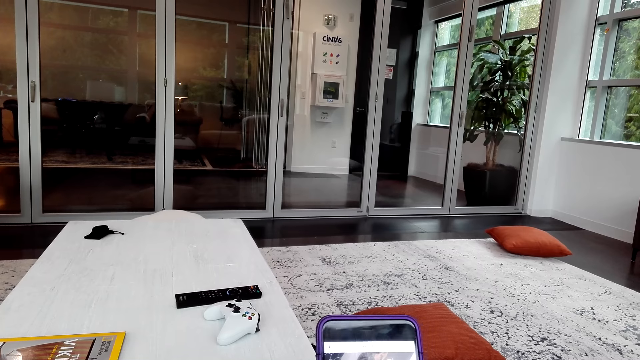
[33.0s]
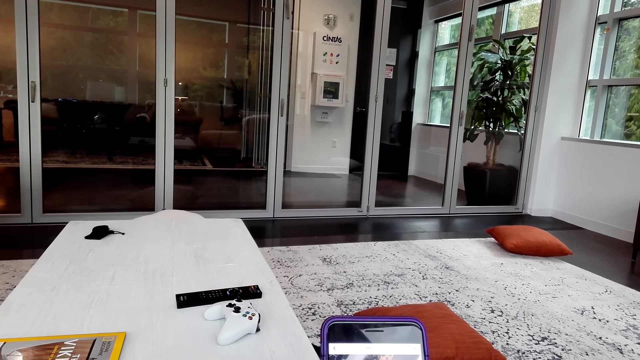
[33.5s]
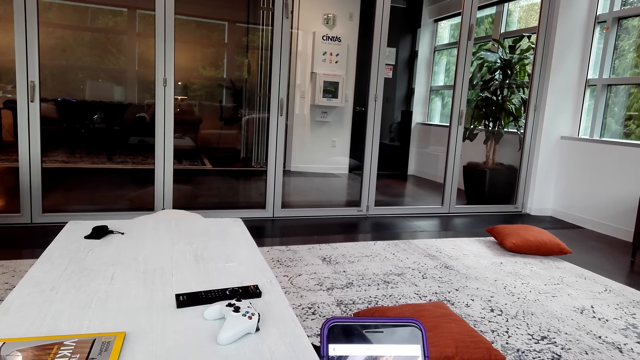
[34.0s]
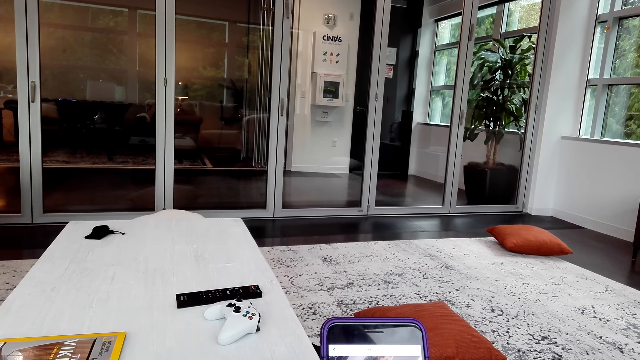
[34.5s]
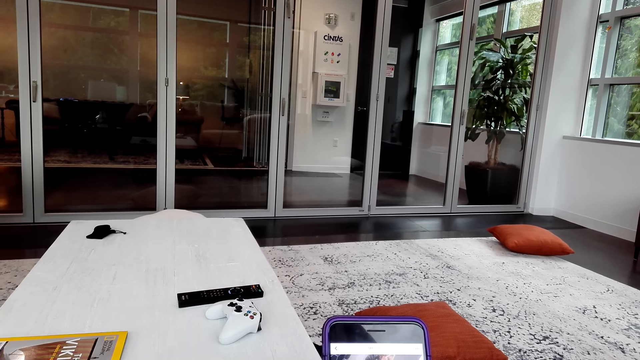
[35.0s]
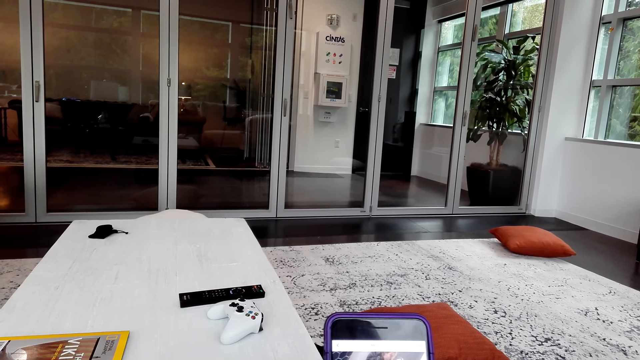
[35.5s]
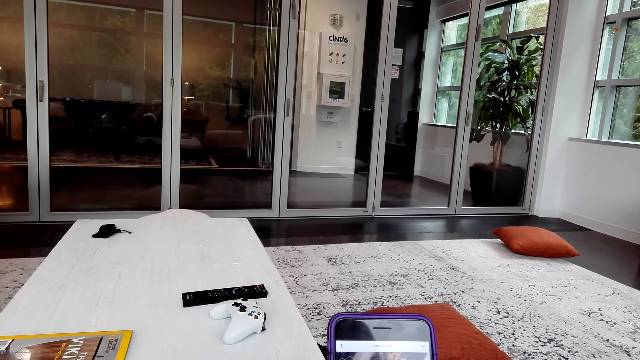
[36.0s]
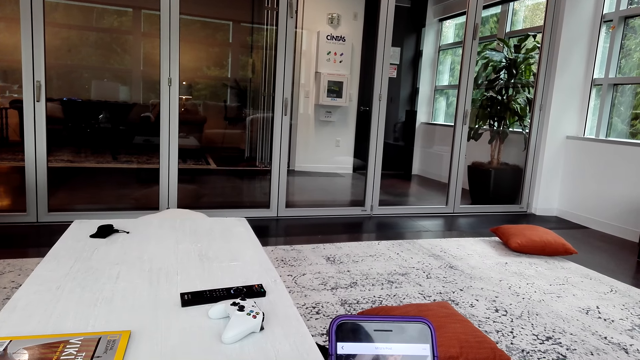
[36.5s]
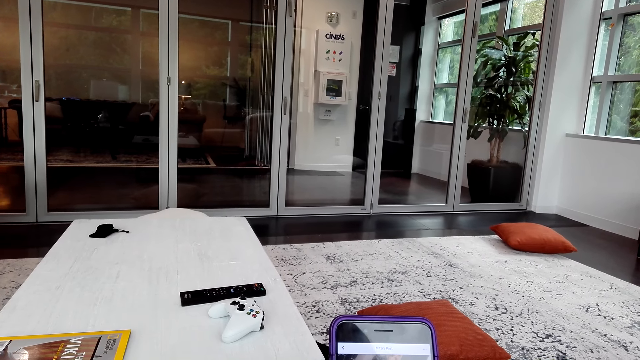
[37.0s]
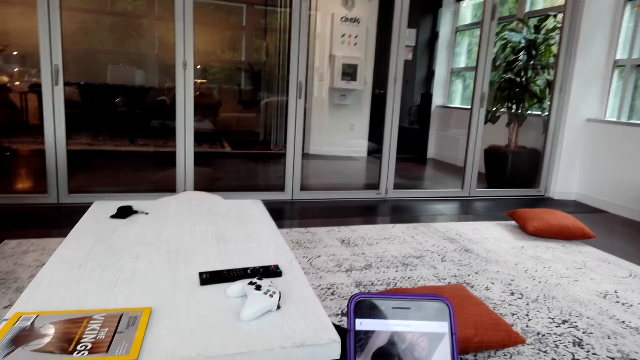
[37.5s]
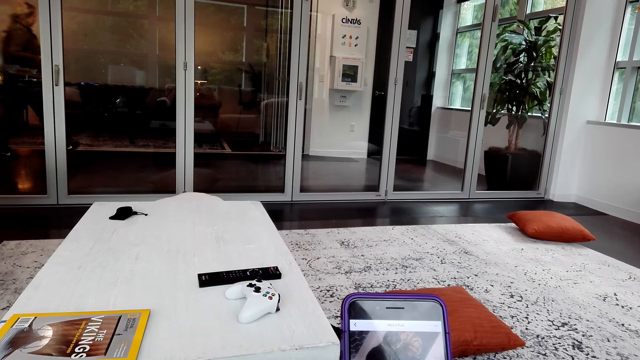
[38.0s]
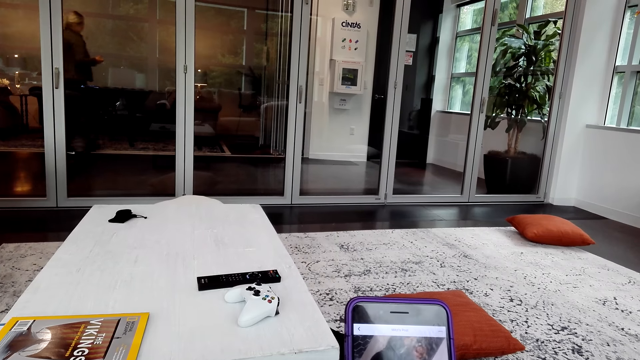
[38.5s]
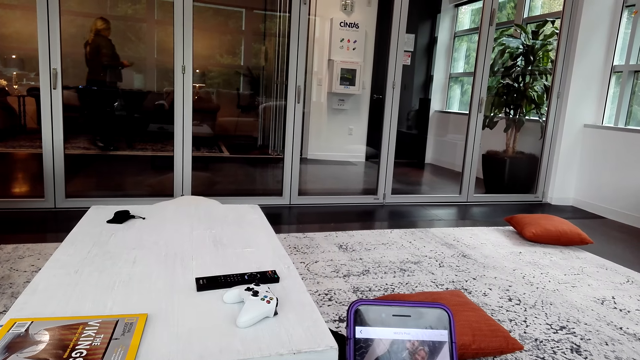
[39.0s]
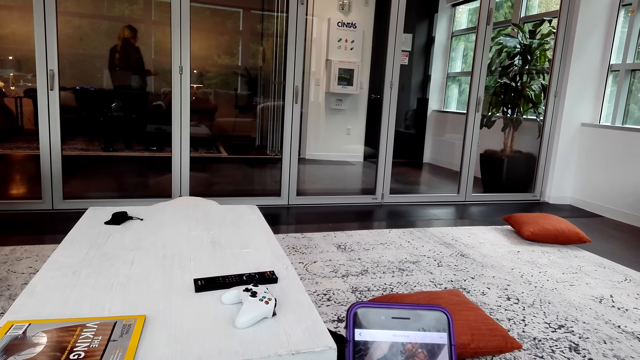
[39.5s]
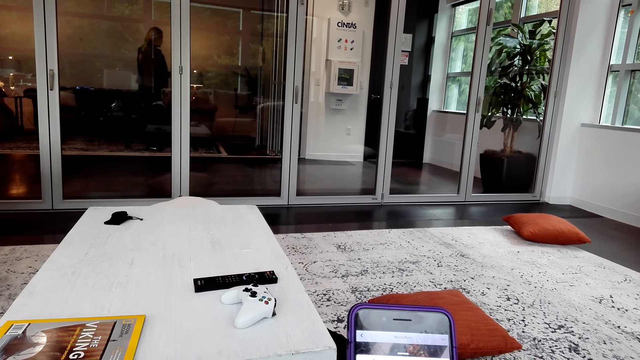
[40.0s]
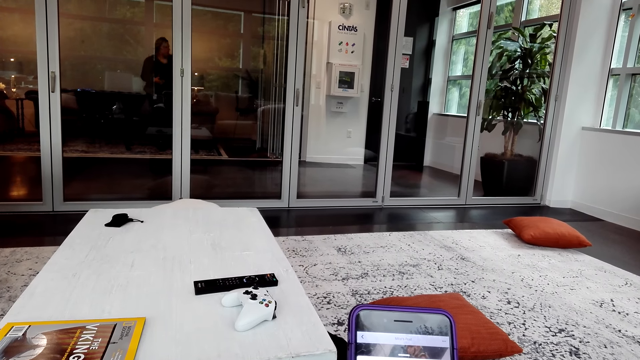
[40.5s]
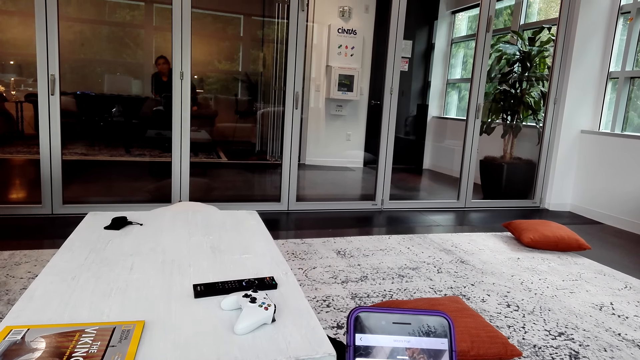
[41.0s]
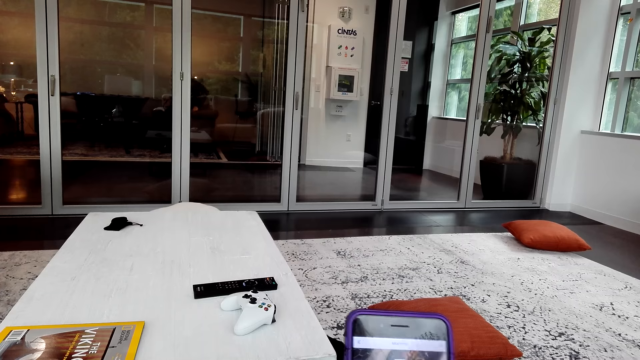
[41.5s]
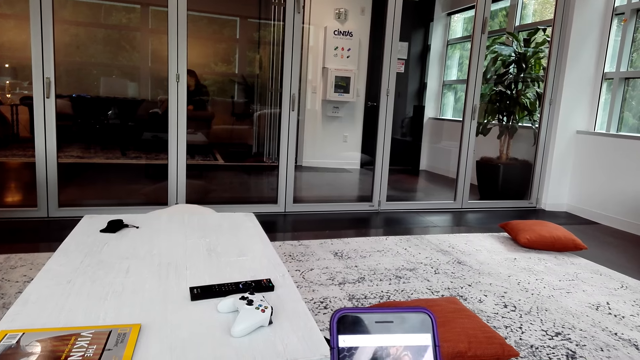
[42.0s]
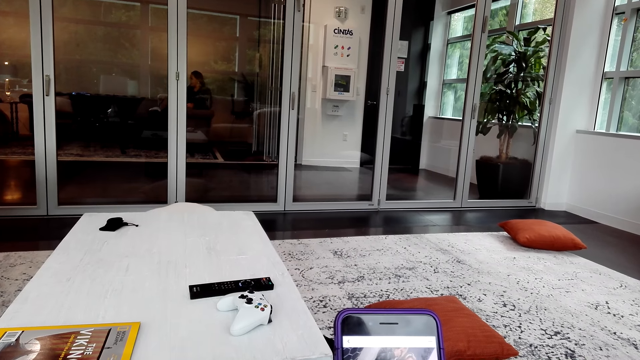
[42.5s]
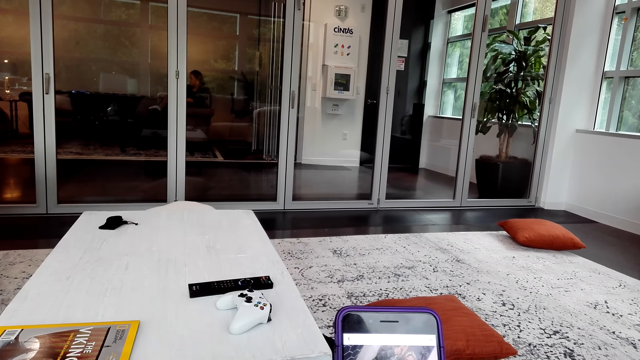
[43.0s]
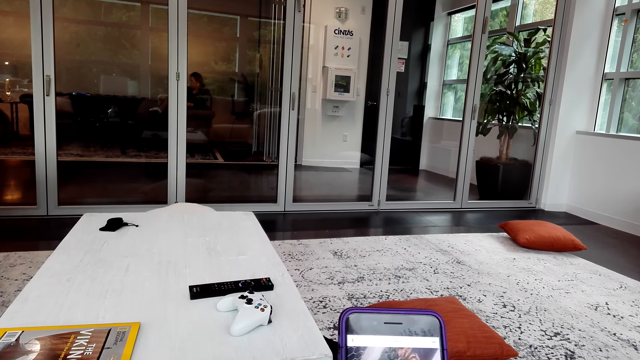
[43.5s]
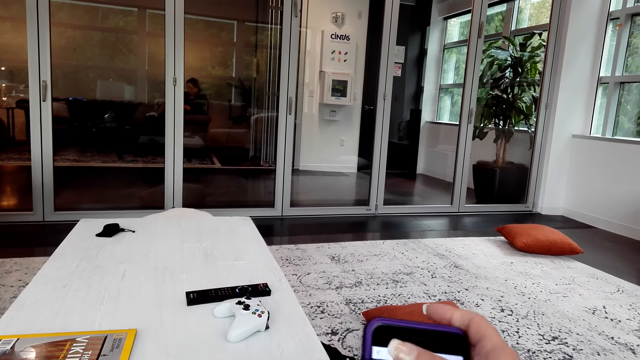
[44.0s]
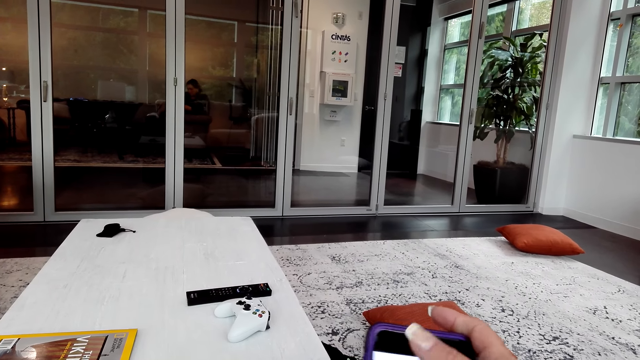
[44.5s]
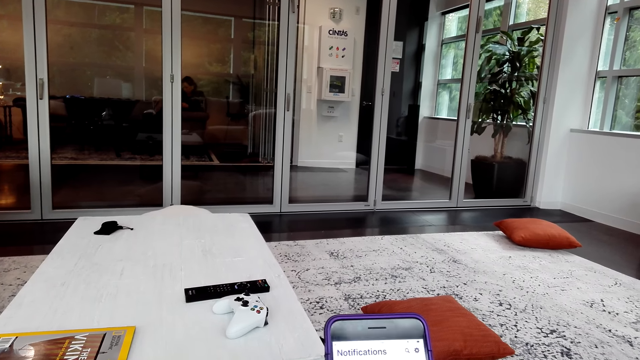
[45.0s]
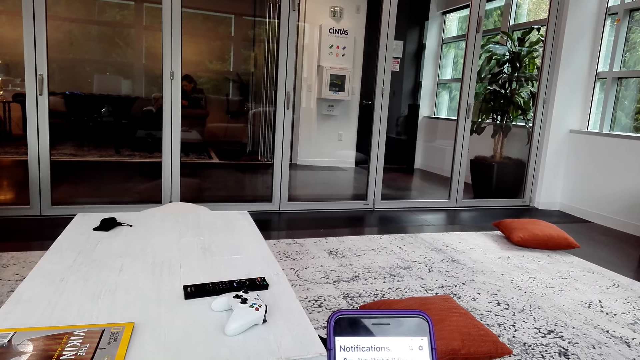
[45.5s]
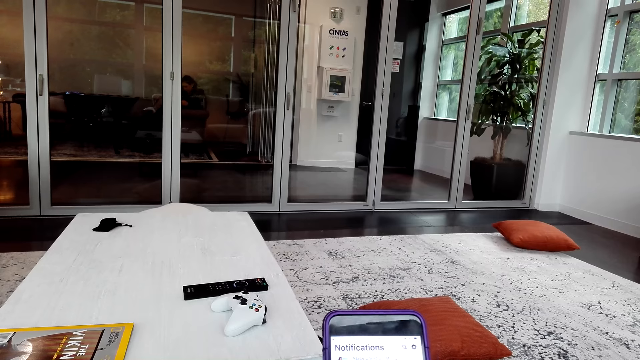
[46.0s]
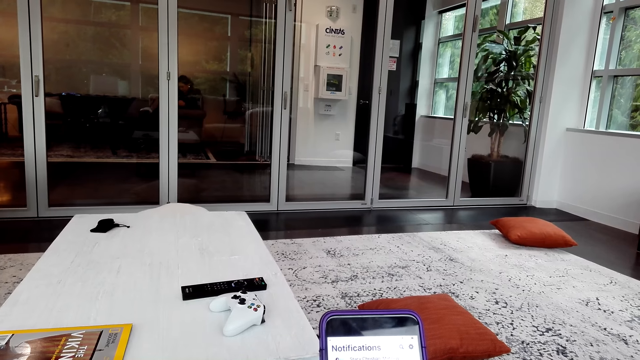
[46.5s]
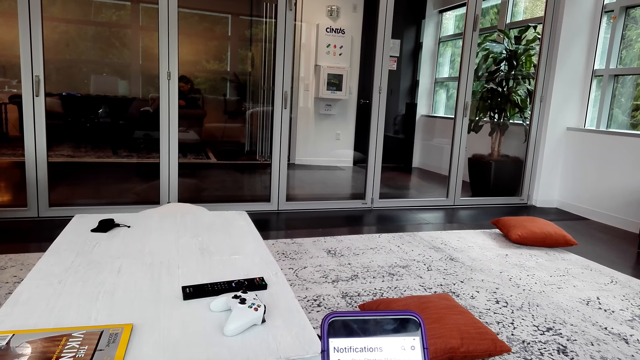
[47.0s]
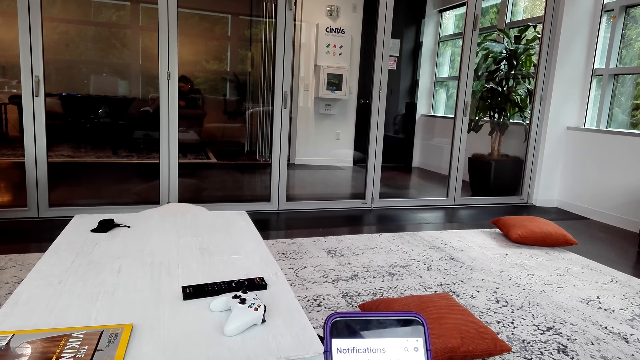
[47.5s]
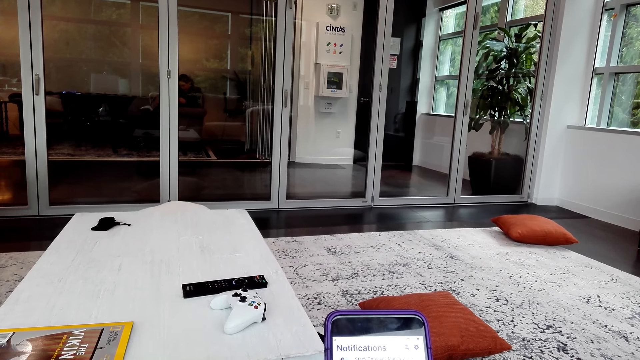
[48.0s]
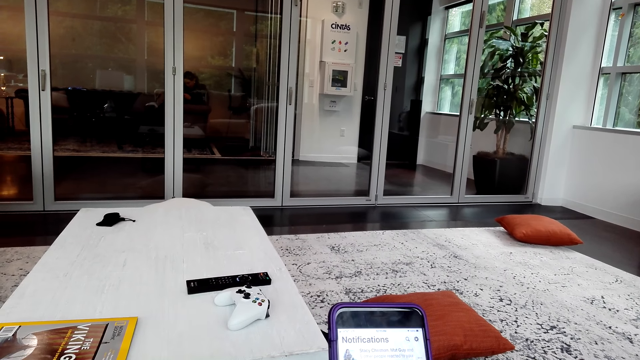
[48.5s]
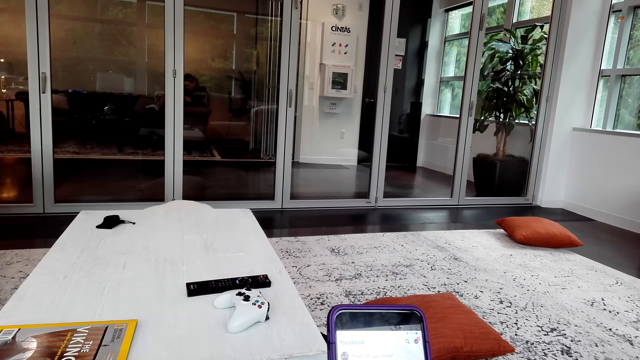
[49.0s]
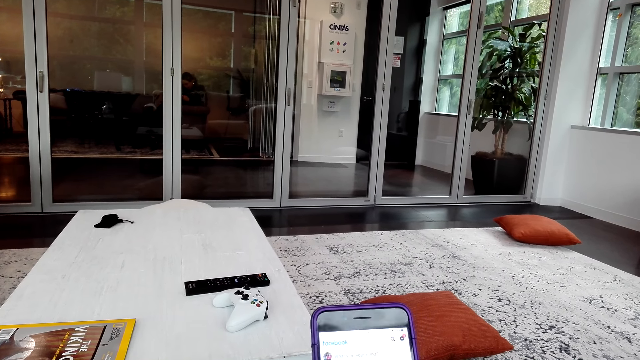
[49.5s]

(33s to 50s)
The camera wearer moves the right hand. They operate a phone.
